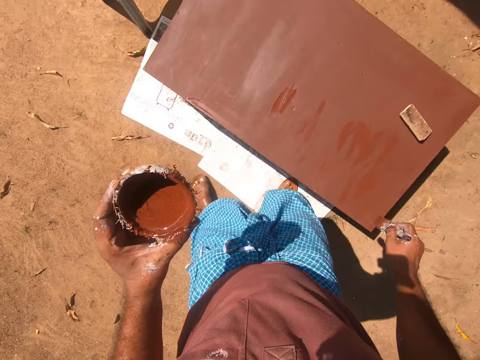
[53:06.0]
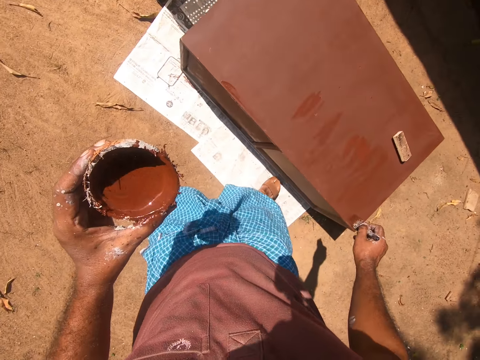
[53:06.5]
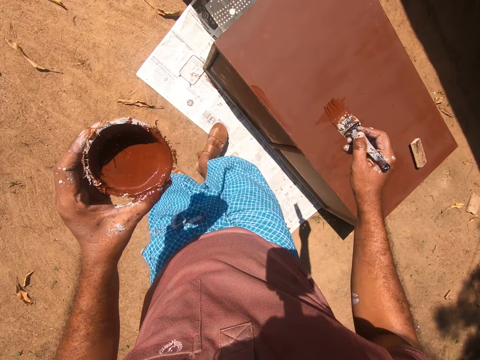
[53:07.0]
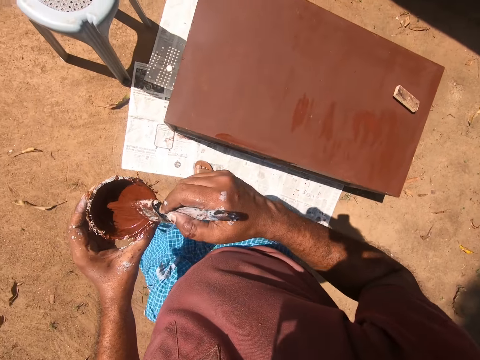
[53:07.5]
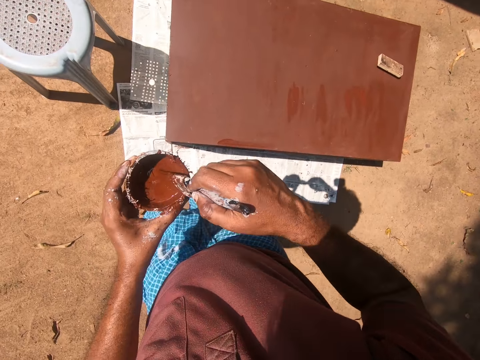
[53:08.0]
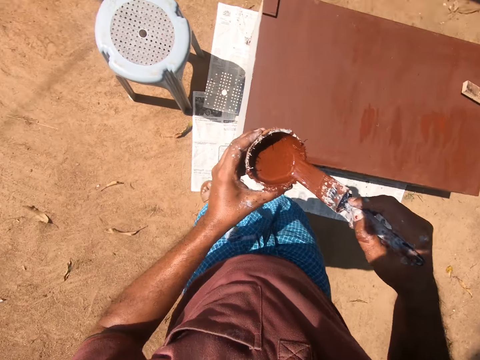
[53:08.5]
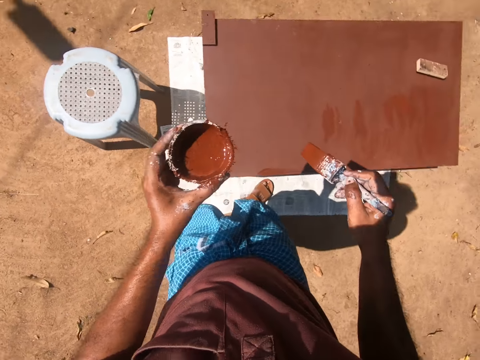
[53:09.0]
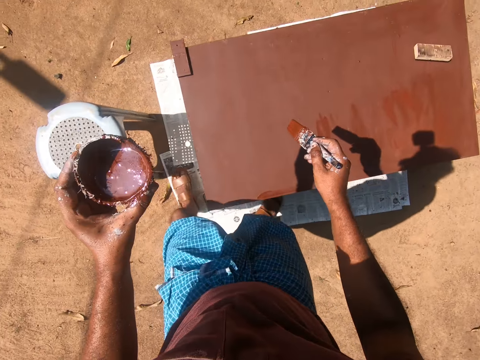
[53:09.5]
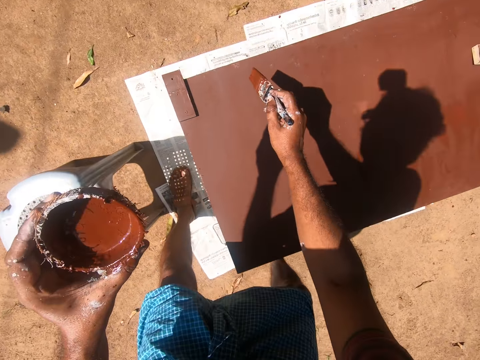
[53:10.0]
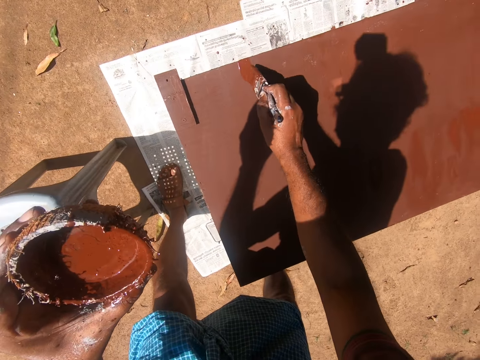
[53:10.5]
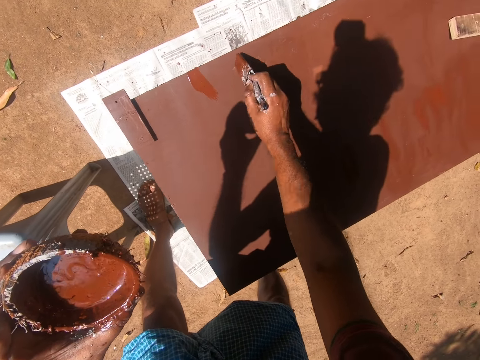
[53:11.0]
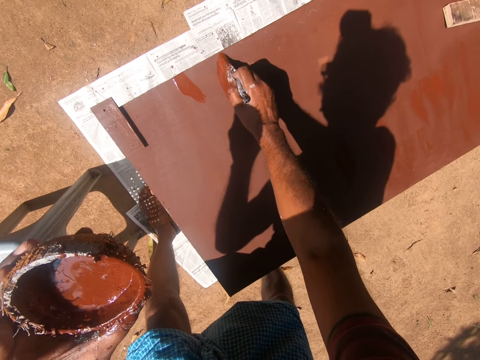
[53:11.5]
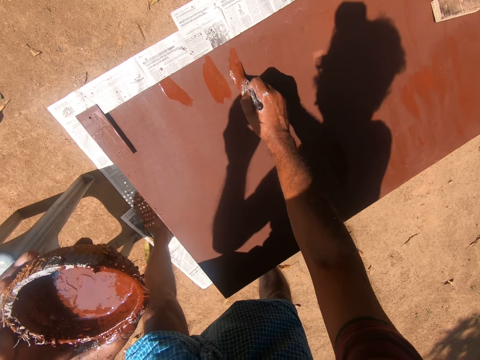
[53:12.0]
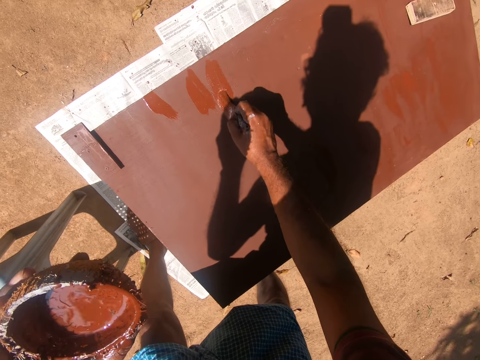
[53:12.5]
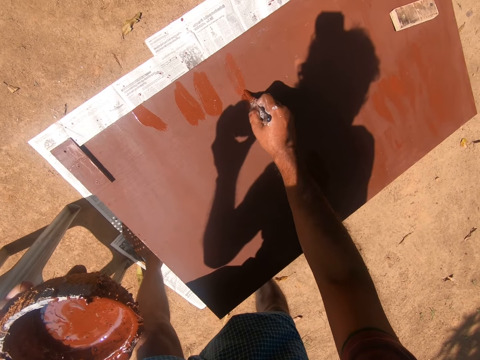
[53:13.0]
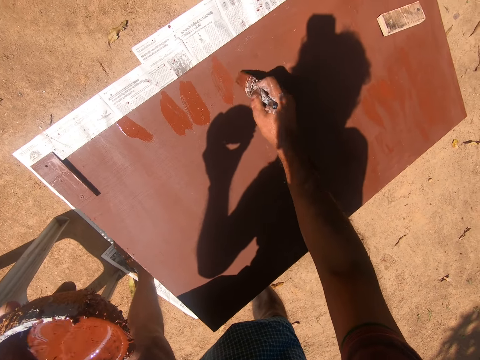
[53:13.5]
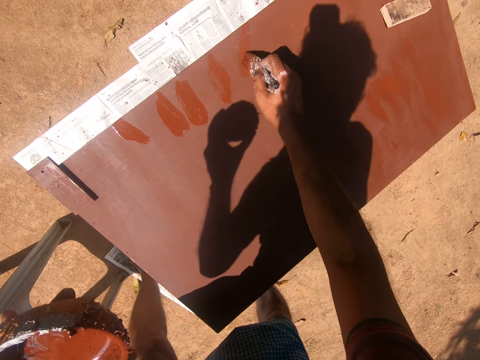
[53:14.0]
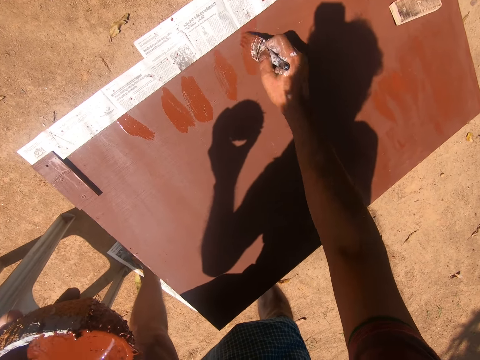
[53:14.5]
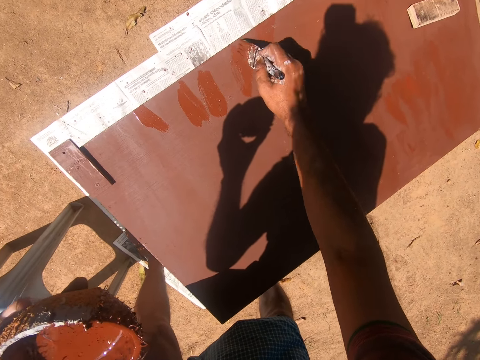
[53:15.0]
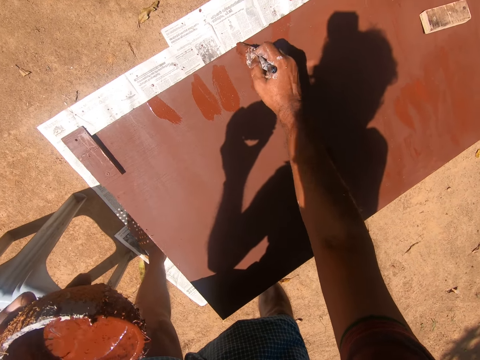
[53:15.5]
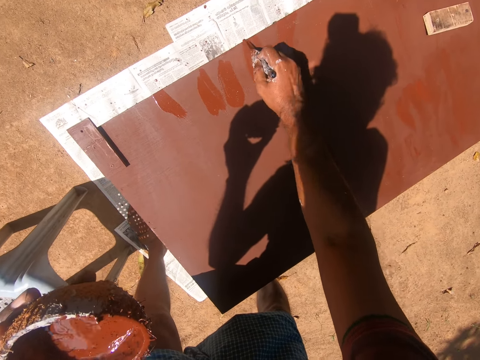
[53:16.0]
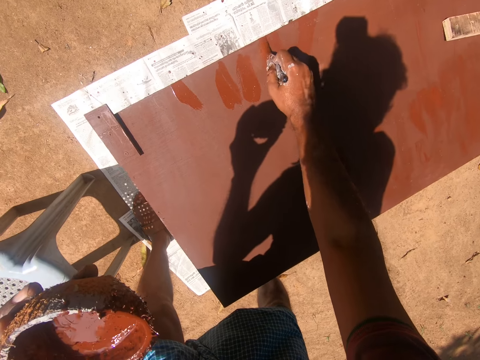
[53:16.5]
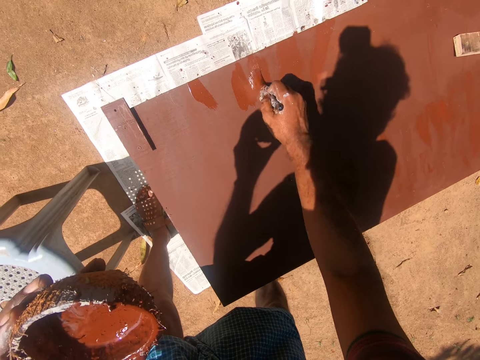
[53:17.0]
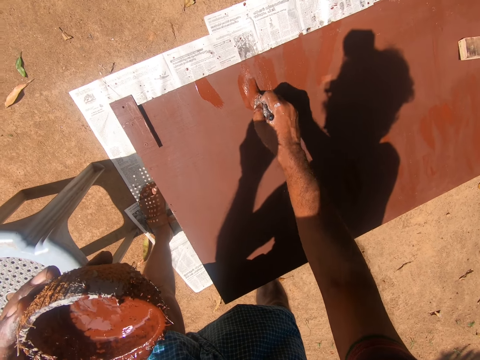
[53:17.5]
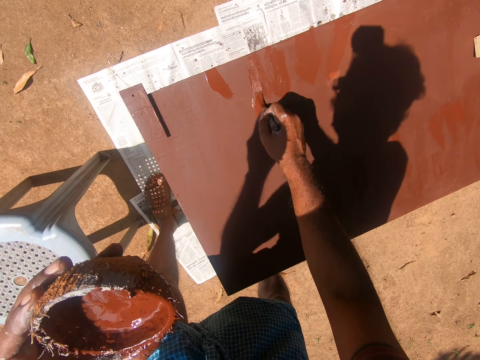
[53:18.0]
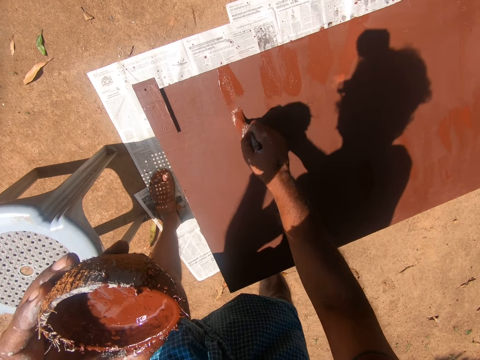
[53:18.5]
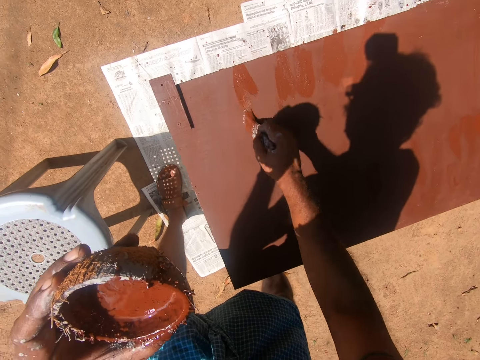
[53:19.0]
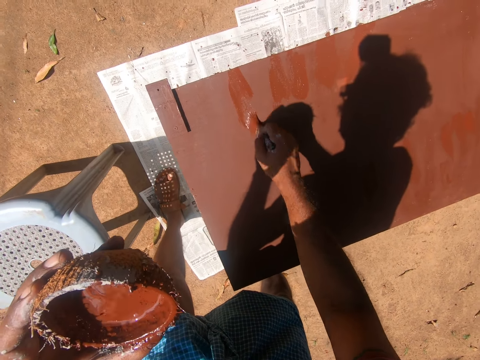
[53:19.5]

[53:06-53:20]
The camera wearer walks to the other side of the wooden box. They dip the paintbrush into the coconut shell containing paint. They paint the table with the painting brush.

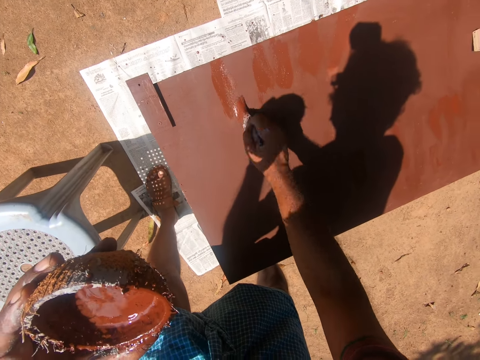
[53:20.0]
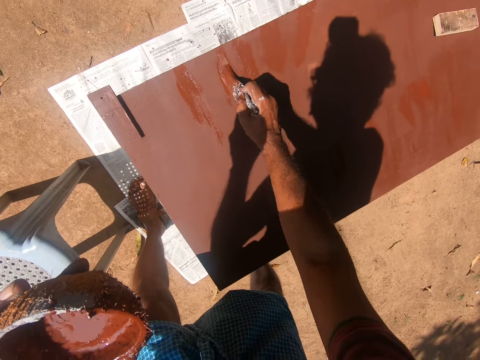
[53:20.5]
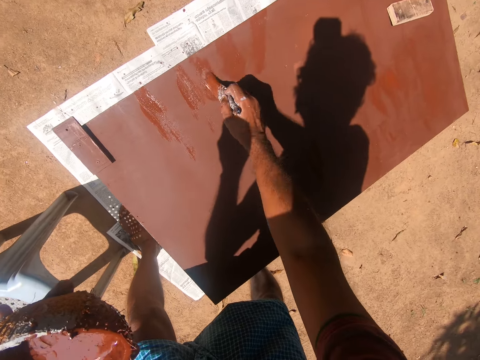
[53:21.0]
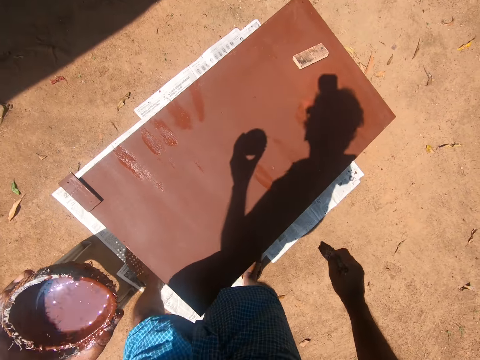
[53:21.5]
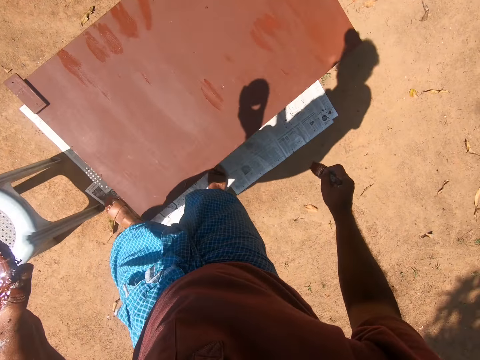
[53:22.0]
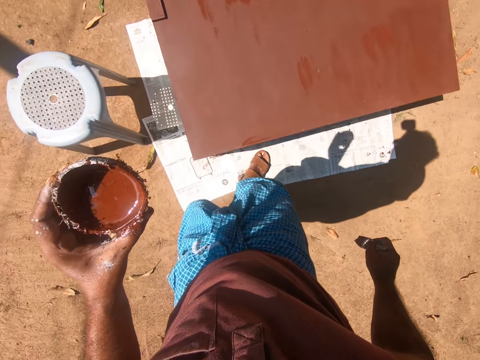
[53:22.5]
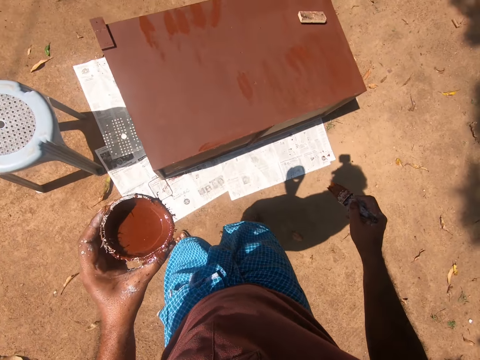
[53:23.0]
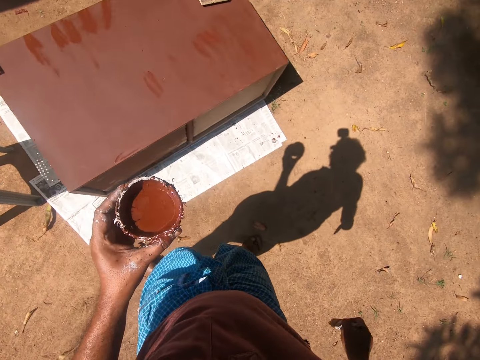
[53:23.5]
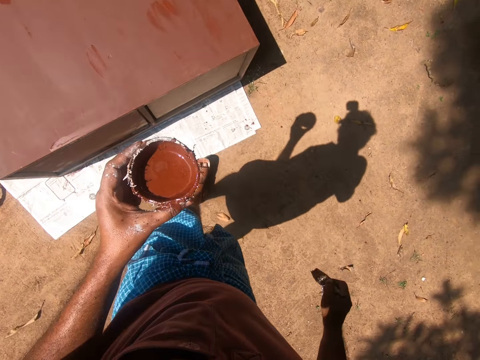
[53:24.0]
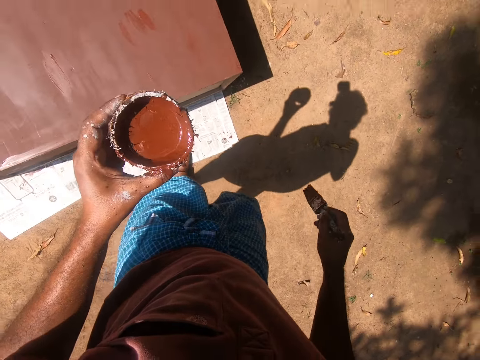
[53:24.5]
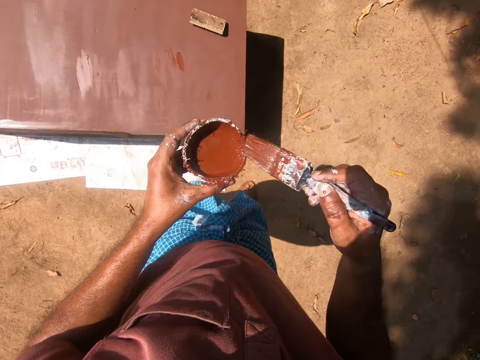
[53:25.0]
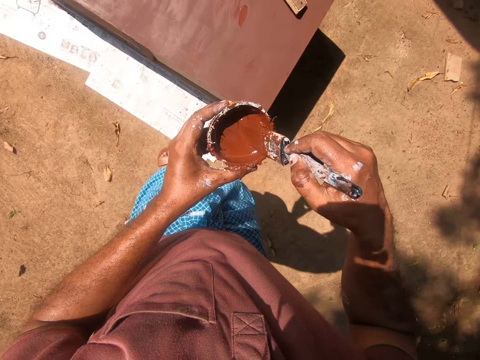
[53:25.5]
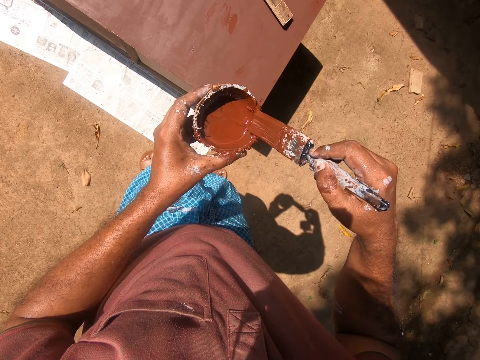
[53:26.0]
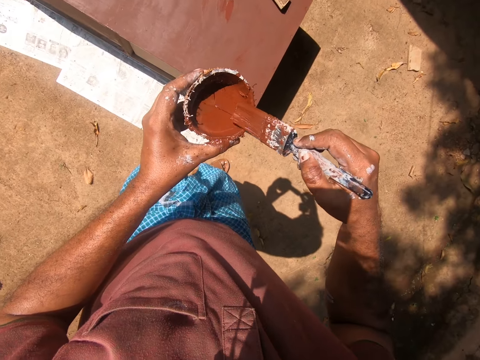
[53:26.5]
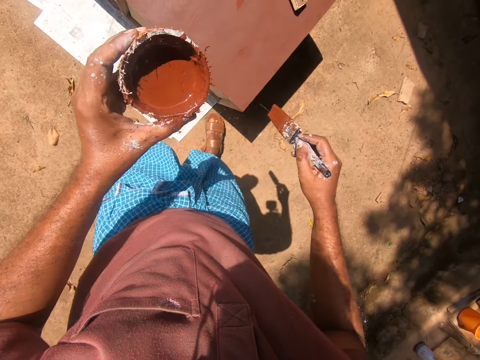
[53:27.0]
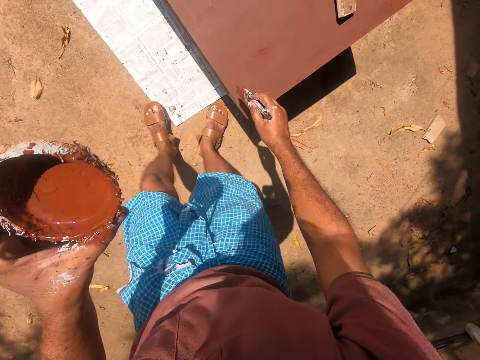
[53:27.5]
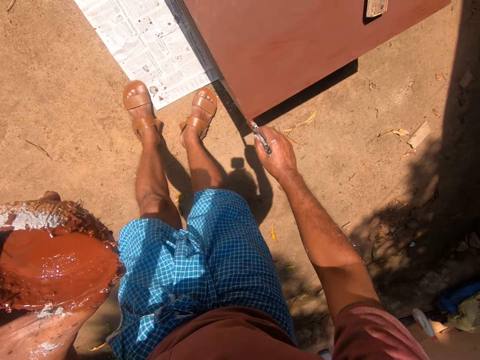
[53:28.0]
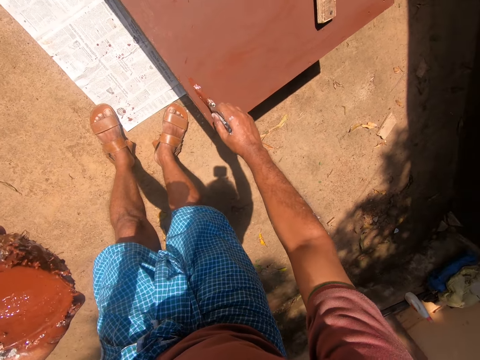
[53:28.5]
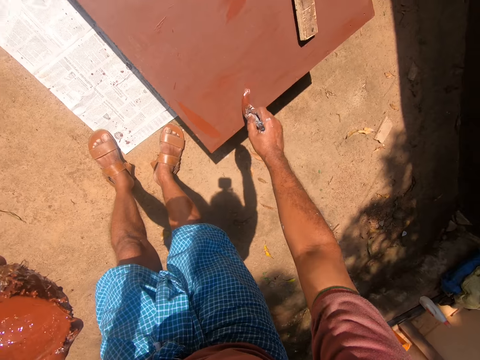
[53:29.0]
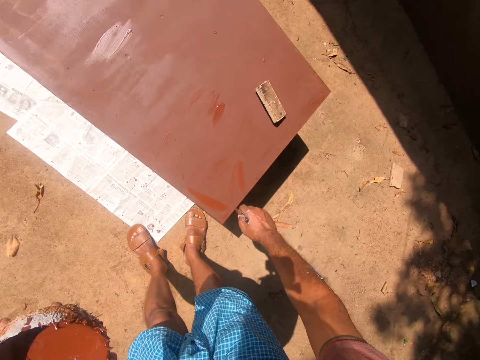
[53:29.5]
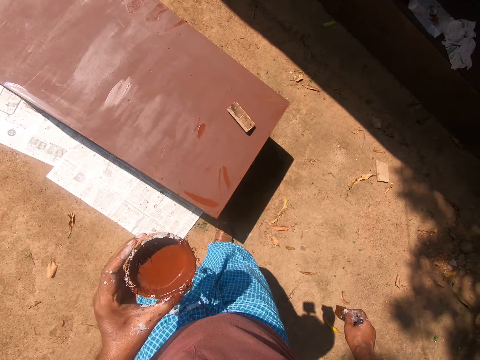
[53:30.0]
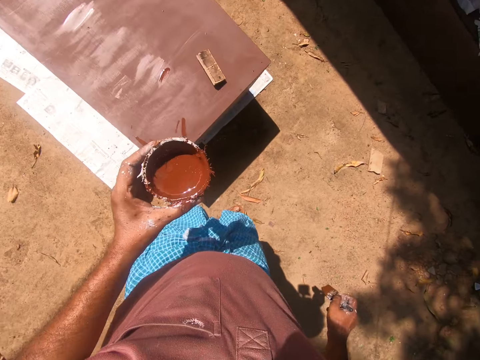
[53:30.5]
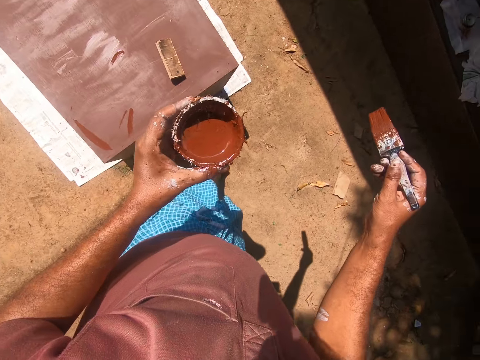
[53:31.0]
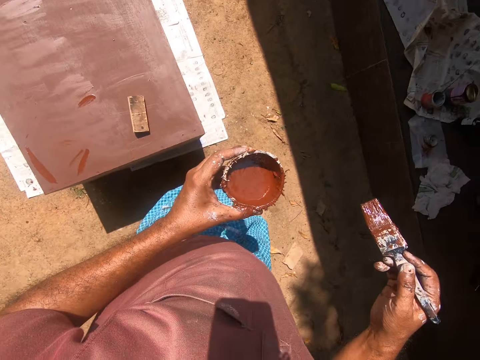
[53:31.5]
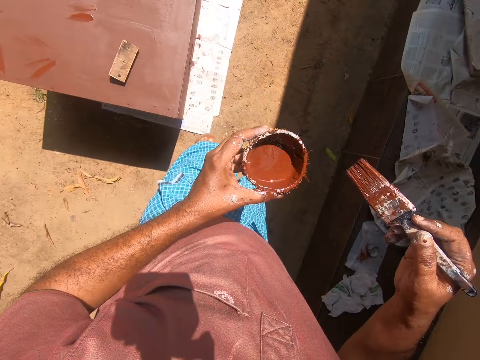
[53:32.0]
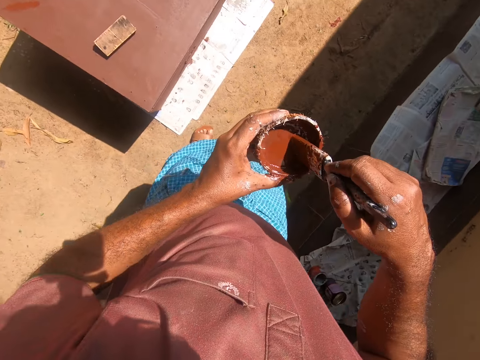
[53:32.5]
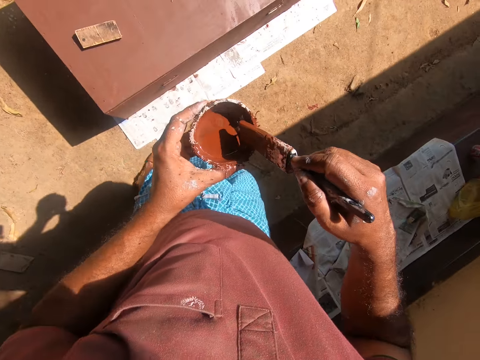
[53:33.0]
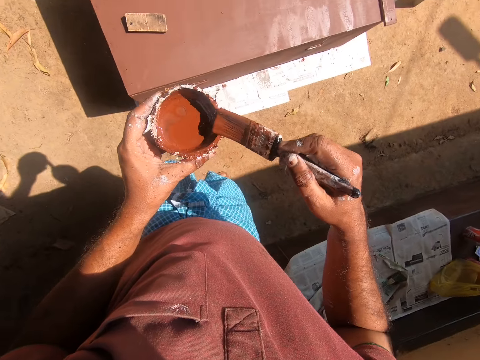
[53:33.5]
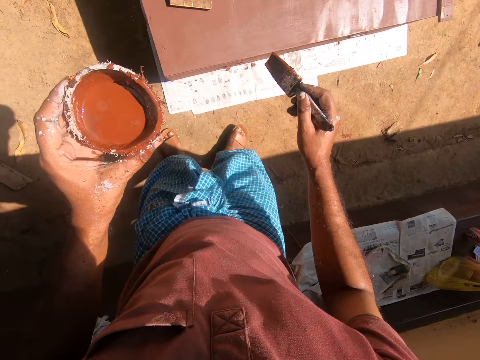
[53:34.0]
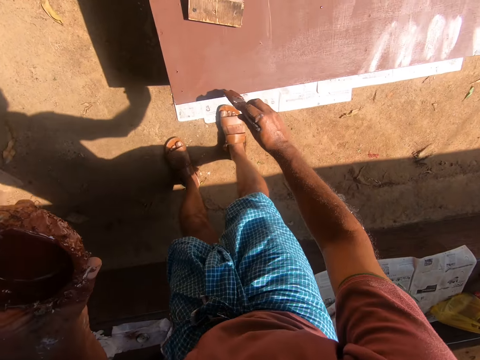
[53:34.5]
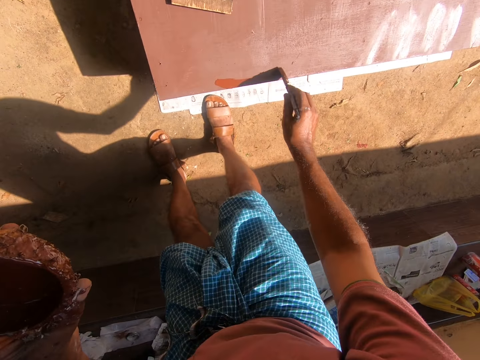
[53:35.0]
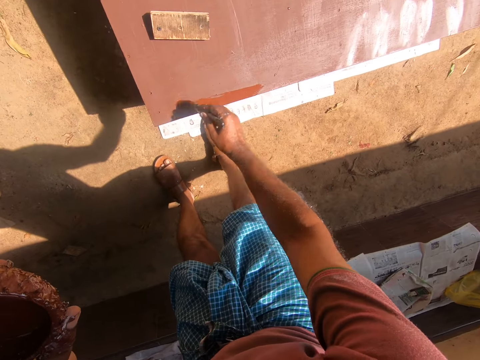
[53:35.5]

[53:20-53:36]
The camera wearer walks to the other side of the wooden box. They paint the wooden box. They dip the paintbrush into the coconut shell containing paint. They paint the table with the painting brush. They walk to the other side of the wooden box. They dip the paintbrush into the coconut shell containing paint. They paint the table with the painting brush.
